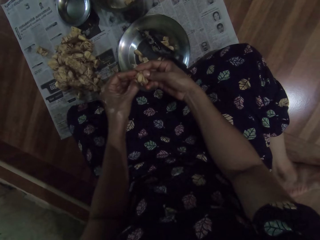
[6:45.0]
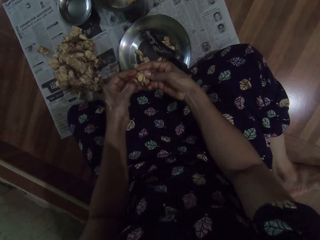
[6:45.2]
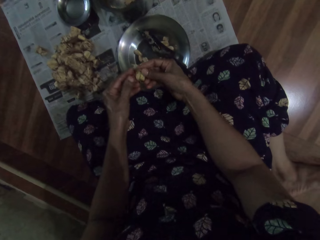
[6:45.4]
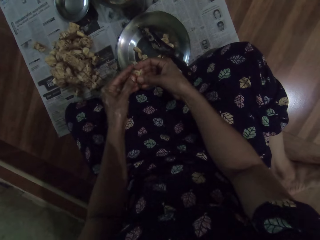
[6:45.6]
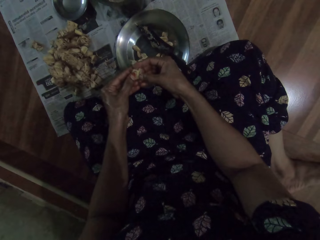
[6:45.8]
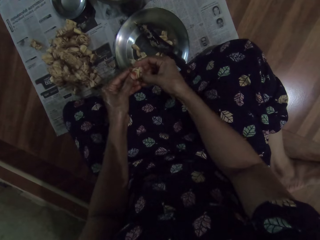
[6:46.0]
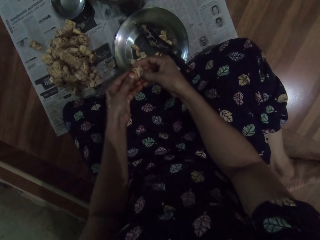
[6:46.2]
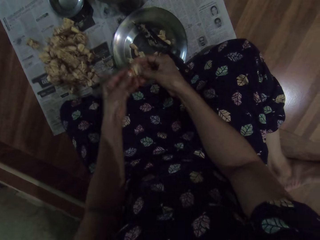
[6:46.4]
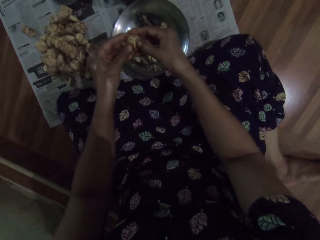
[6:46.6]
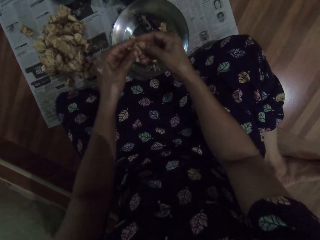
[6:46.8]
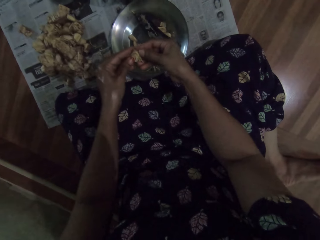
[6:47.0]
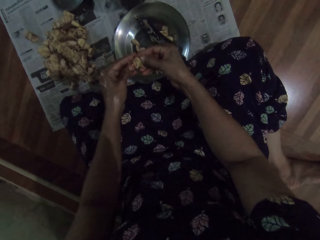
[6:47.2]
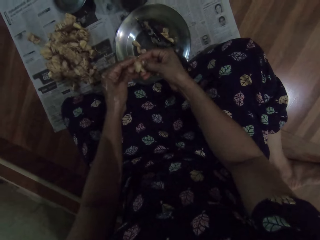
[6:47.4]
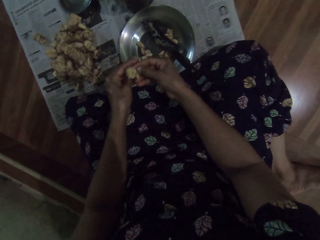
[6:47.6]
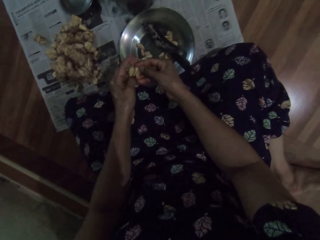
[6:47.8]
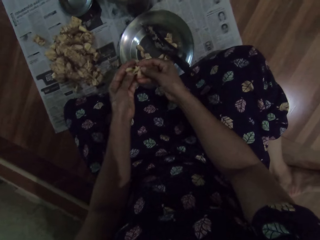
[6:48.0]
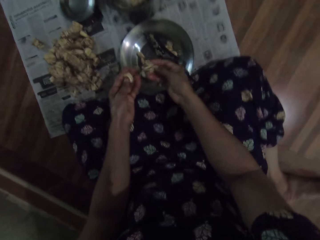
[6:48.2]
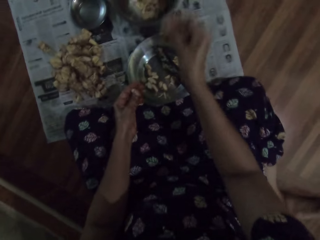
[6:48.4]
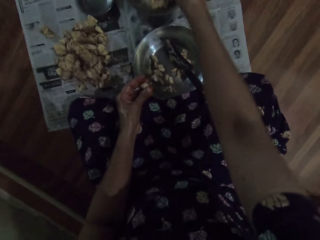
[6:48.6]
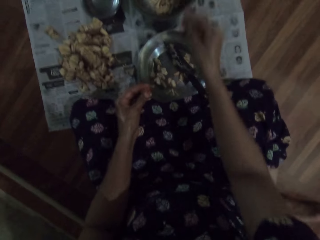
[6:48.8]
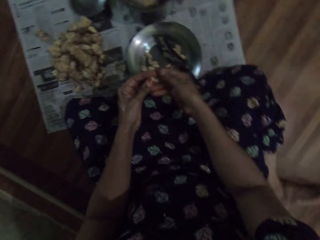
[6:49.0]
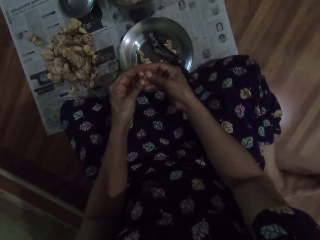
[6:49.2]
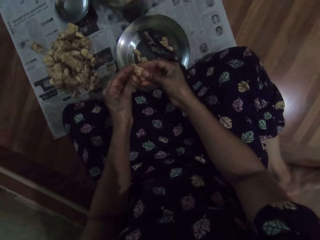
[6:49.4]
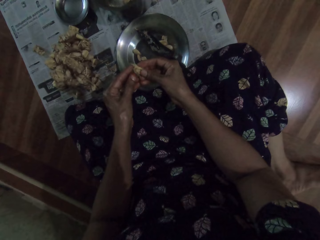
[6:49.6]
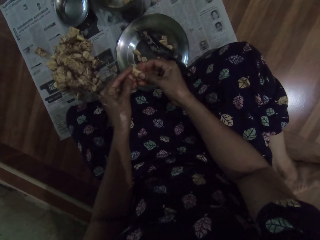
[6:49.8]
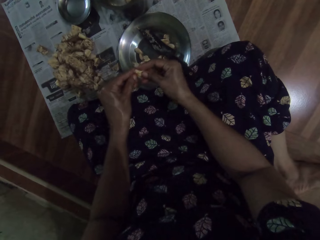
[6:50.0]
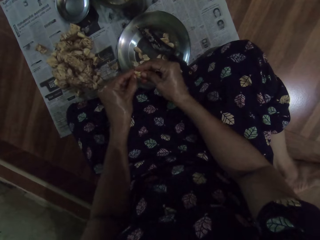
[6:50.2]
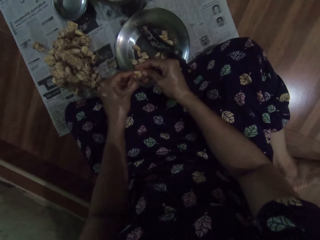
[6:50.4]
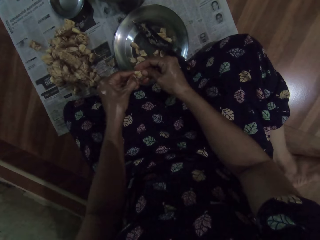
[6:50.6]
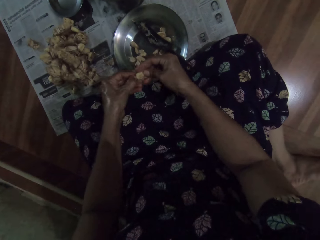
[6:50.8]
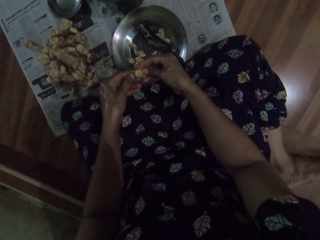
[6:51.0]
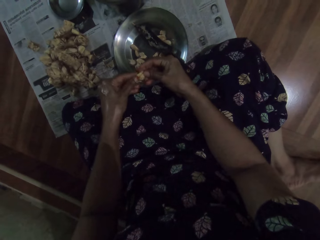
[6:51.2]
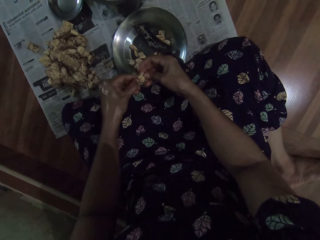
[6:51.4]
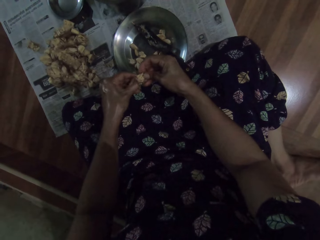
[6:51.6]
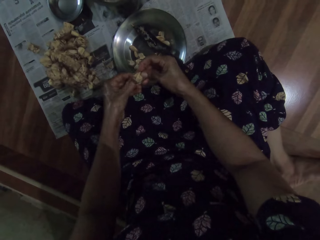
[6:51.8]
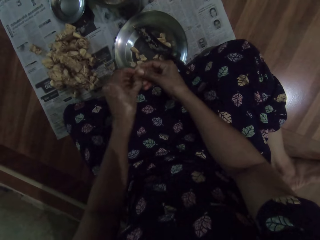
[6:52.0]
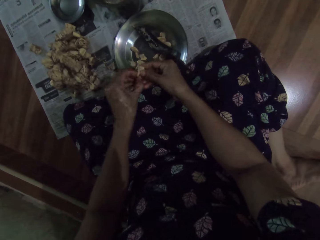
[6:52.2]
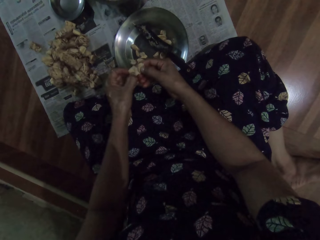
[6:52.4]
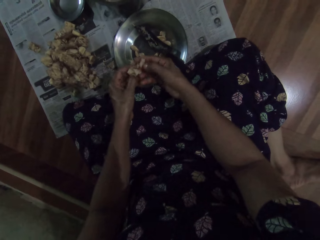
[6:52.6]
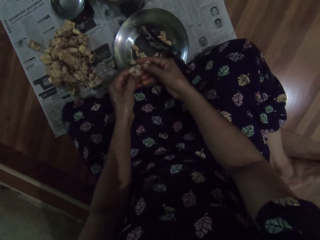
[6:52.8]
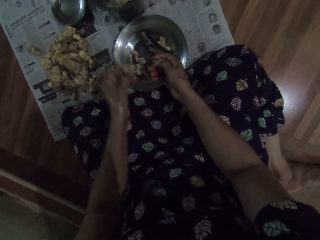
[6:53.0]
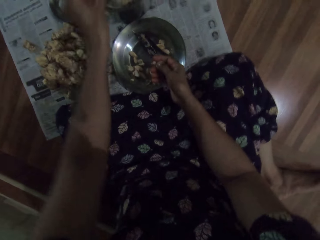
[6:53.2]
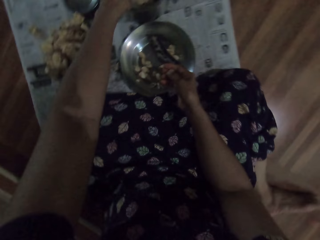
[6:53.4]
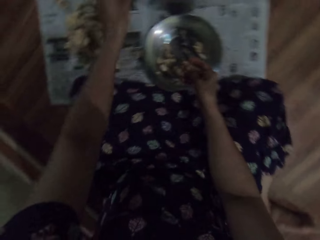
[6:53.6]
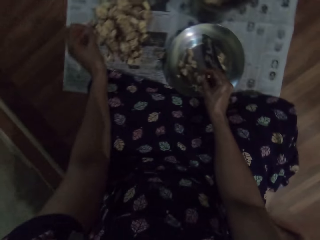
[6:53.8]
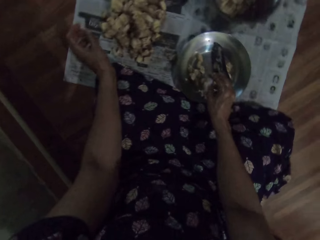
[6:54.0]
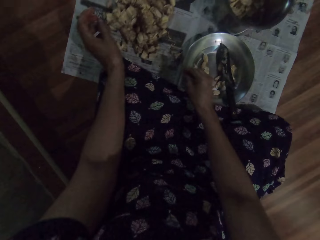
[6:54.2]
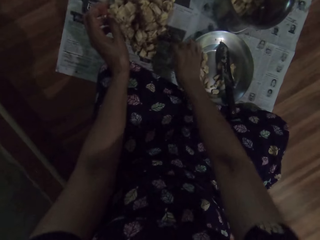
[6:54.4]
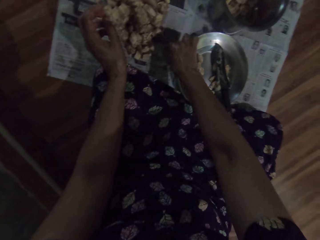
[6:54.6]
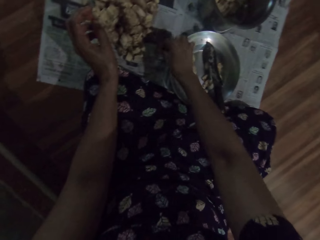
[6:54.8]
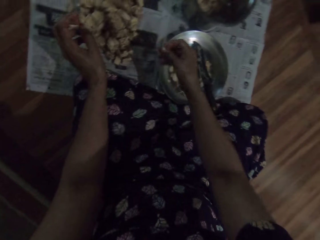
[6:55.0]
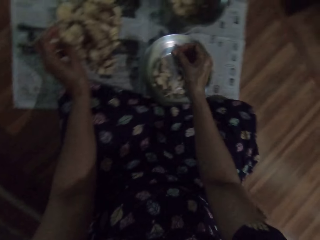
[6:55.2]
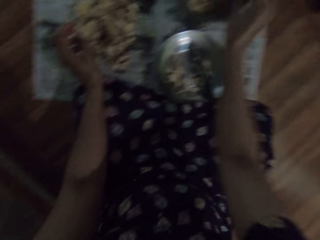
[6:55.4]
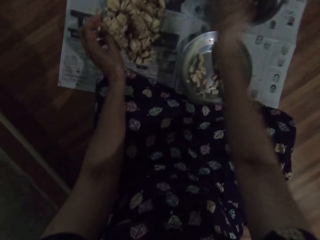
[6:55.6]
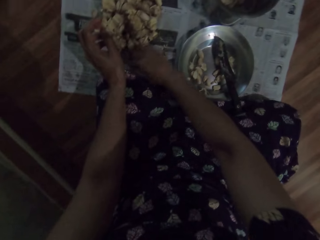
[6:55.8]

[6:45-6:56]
The camera wearer drops the shaft of the garlic pod in her right hand into the steel bowl on the floor. She peels the garlic pod or ginger with both hands. She drops the shaft of the garlic pod in her left hand into the steel bowl on the floor. She drops the garlic pod in her right hand into the bowl on the floor.

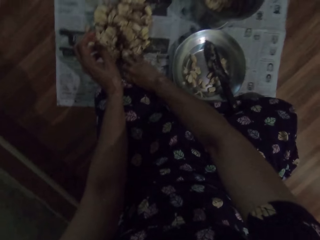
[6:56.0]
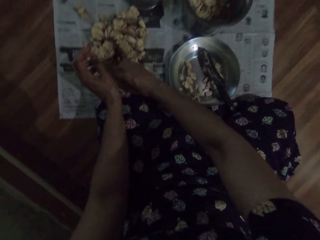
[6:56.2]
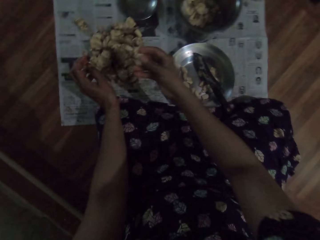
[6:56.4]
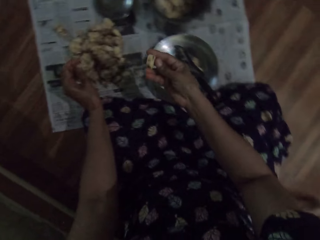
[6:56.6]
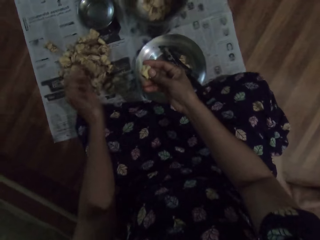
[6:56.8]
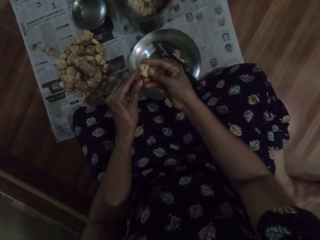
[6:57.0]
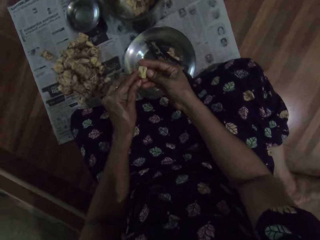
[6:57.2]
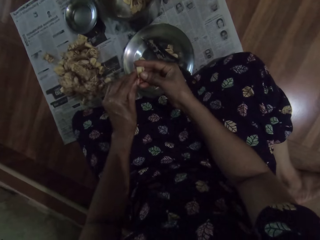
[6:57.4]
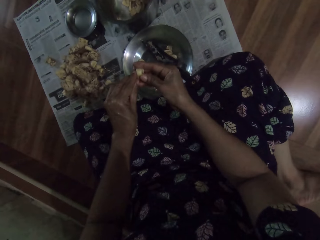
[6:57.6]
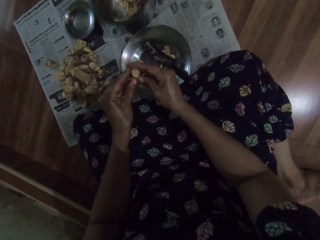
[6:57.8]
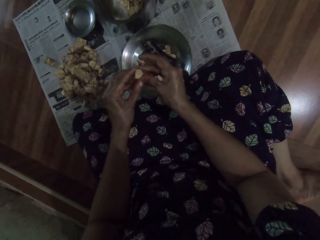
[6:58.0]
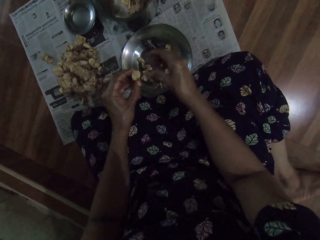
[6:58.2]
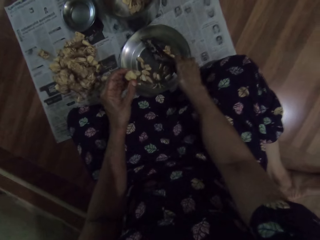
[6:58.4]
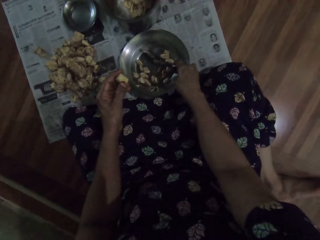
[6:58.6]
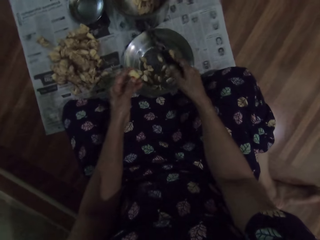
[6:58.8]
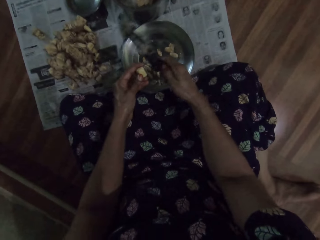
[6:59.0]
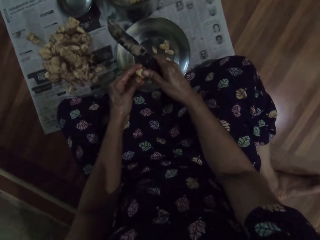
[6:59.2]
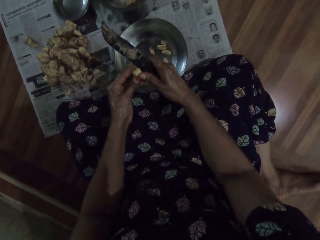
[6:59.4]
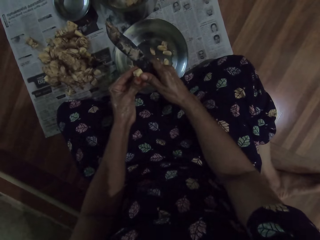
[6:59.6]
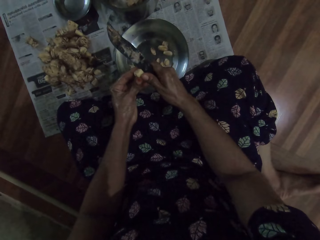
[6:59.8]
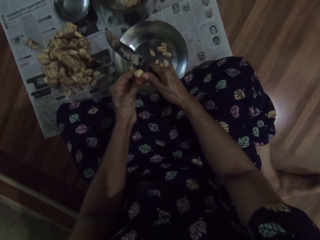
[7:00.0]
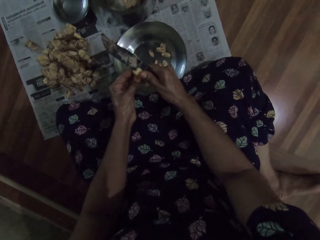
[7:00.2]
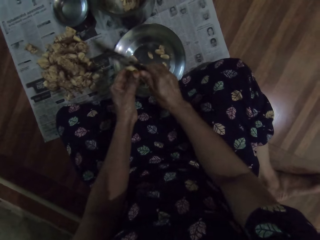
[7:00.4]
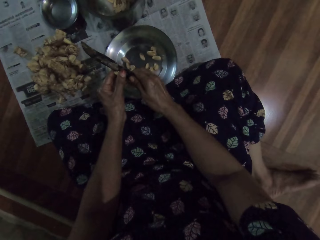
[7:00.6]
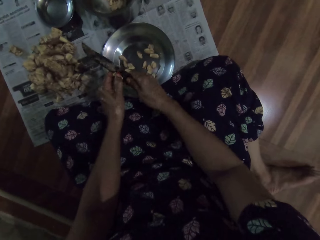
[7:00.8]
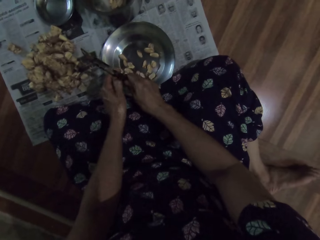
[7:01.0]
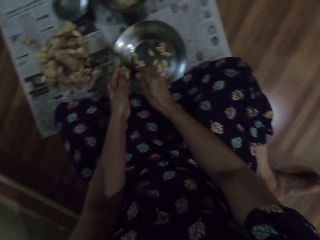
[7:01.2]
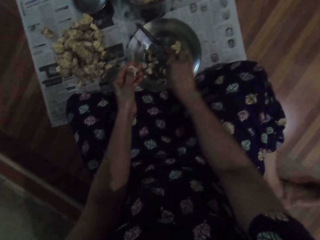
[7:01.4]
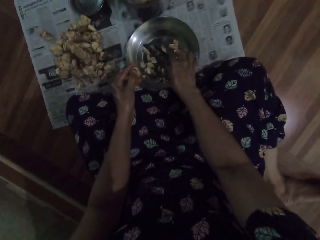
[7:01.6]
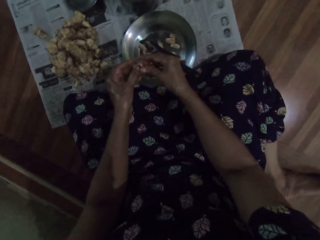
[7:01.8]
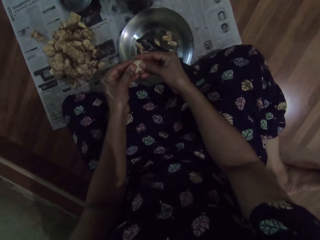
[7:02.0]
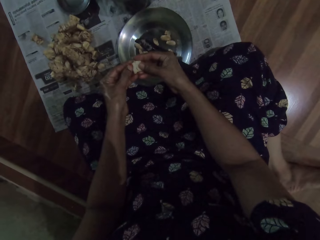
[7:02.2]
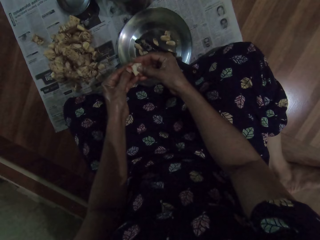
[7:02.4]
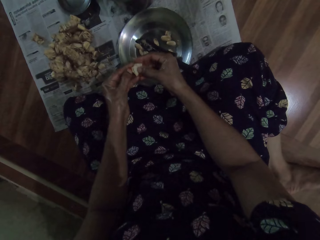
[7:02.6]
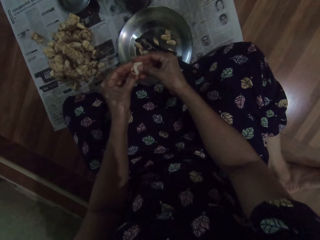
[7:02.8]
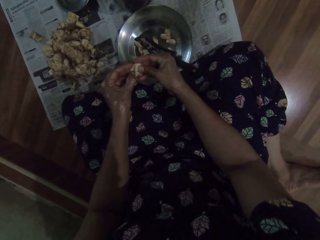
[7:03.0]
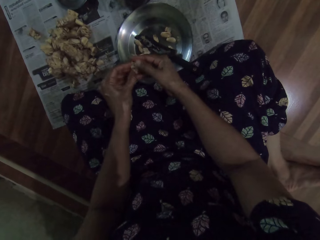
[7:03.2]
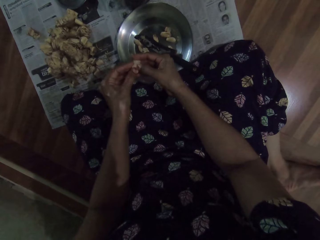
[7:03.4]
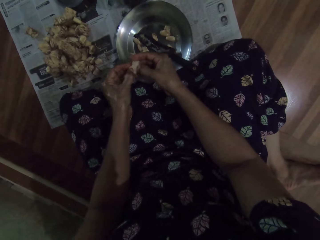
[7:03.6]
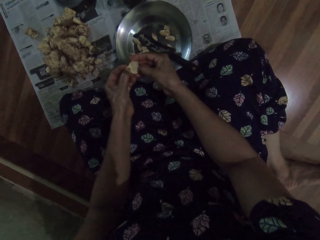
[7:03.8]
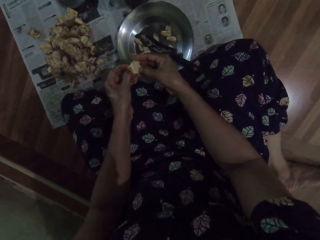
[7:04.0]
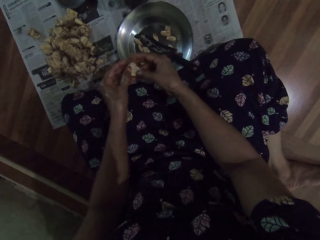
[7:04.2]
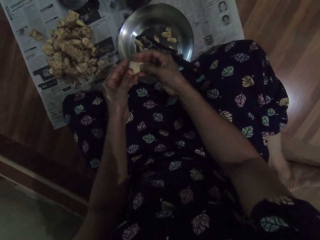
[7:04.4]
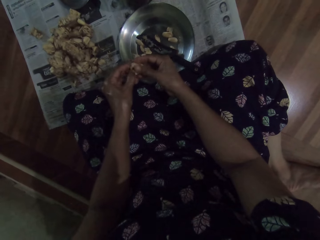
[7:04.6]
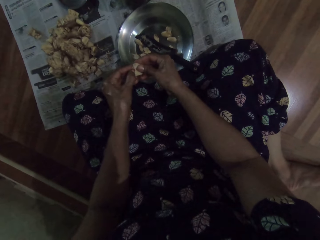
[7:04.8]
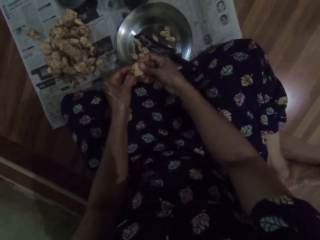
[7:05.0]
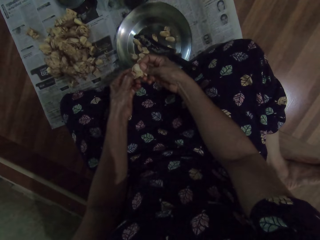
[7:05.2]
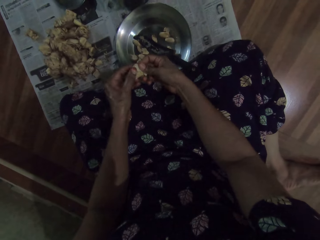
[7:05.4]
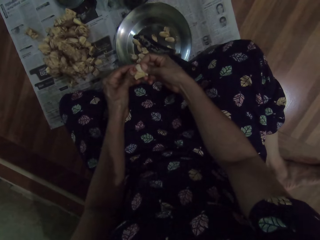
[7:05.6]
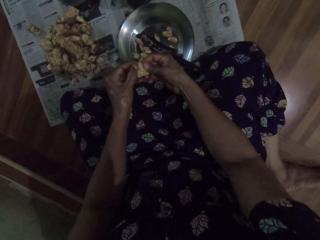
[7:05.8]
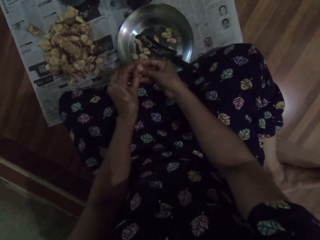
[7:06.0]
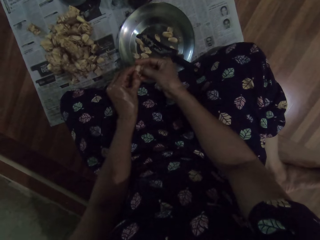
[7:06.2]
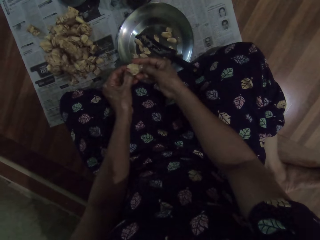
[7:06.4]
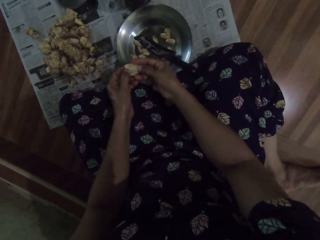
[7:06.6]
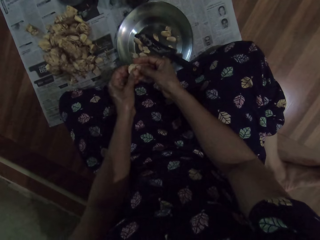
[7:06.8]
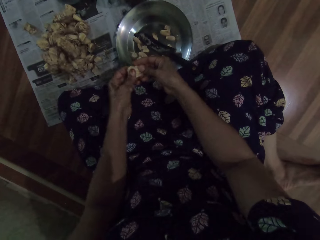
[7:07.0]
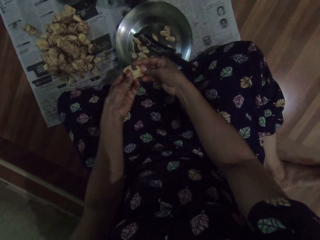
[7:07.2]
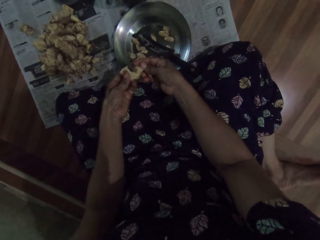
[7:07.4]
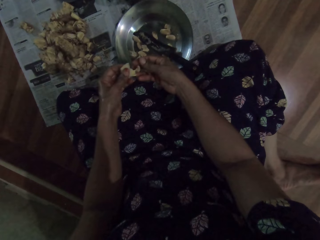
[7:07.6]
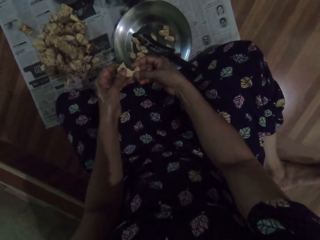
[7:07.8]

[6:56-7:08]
The camera wearer picks a garlic pod from the newspaper on the floor with her right hand. She peels the garlic pod or ginger with both hands. She picks up the knife from the bowl on the floor with her right hand. She cuts the garlic pod in her left hand with the knife in her right hand. She places the knife in her right hand in the bowl on the floor. She peels the garlic pod with both hands.
